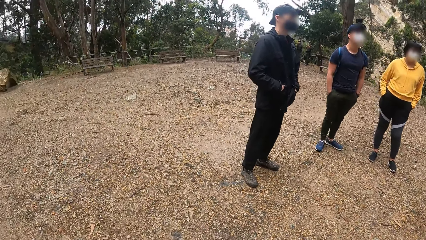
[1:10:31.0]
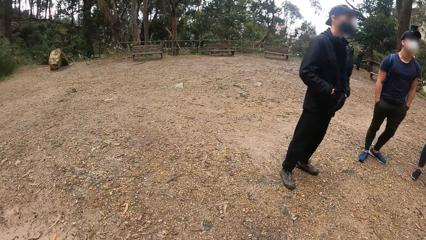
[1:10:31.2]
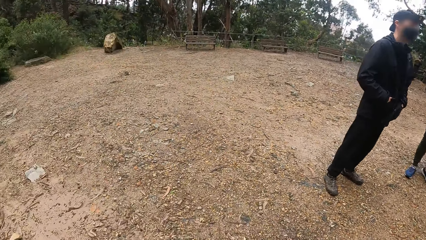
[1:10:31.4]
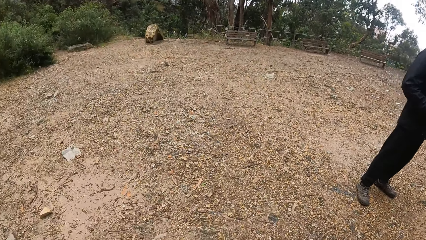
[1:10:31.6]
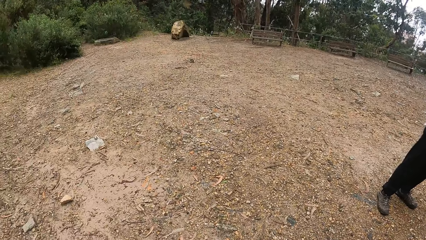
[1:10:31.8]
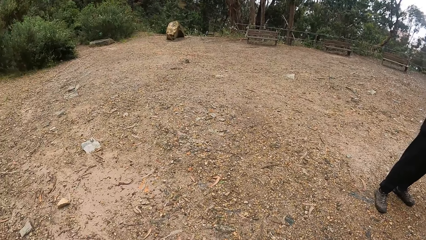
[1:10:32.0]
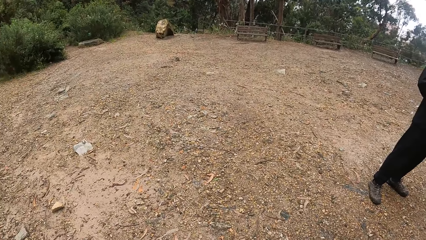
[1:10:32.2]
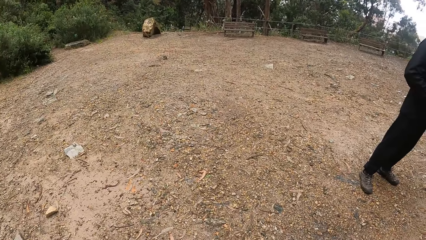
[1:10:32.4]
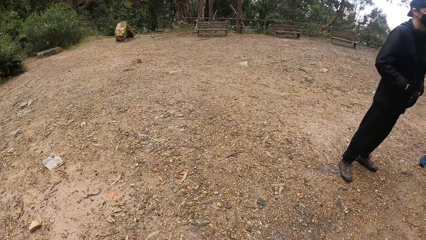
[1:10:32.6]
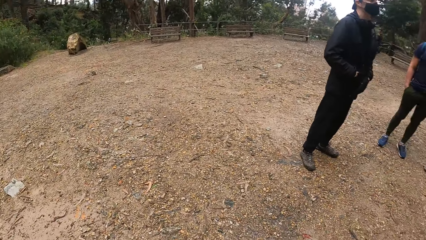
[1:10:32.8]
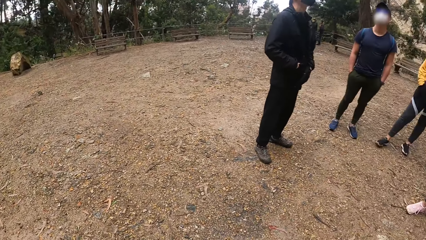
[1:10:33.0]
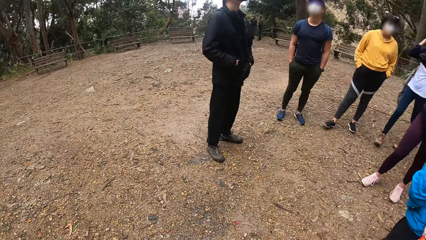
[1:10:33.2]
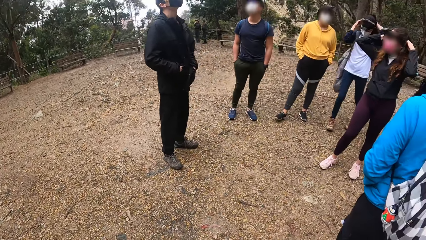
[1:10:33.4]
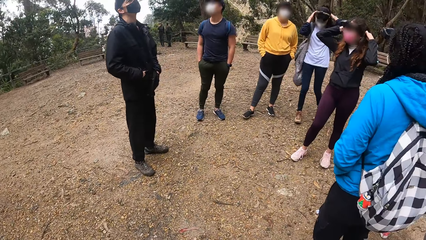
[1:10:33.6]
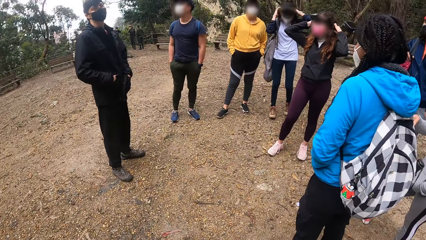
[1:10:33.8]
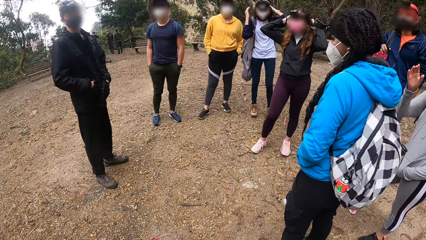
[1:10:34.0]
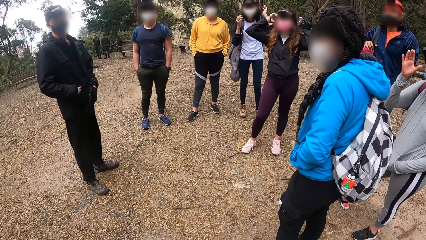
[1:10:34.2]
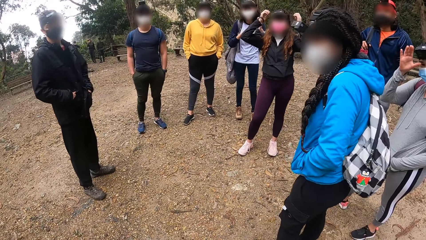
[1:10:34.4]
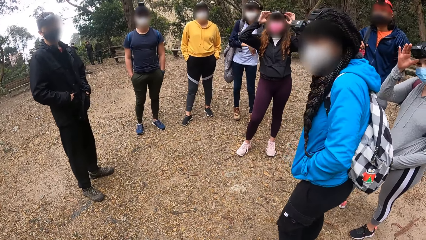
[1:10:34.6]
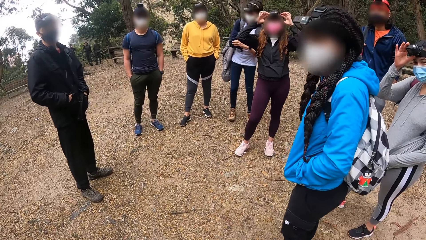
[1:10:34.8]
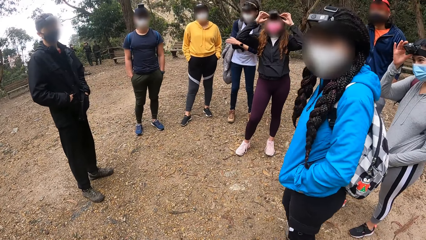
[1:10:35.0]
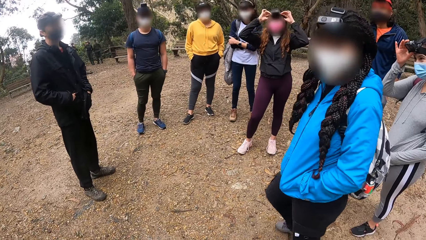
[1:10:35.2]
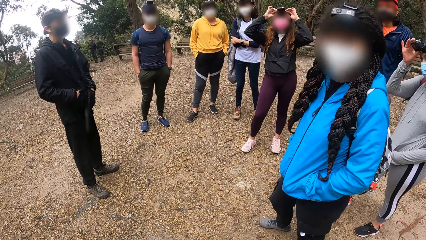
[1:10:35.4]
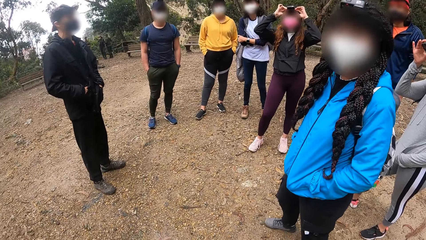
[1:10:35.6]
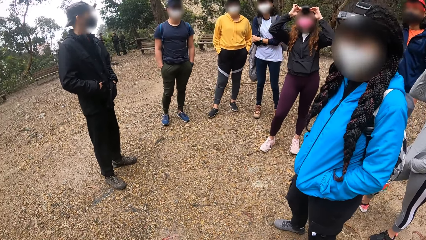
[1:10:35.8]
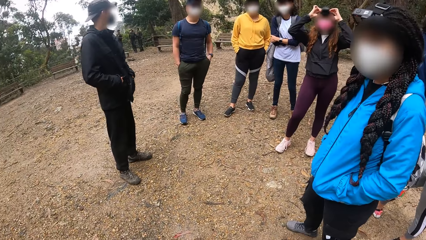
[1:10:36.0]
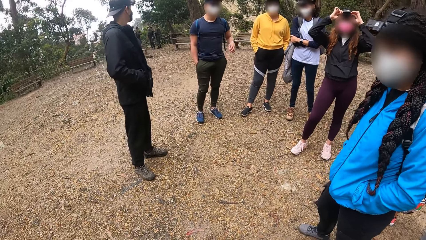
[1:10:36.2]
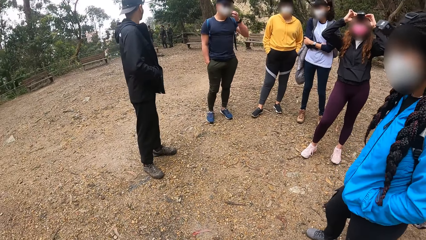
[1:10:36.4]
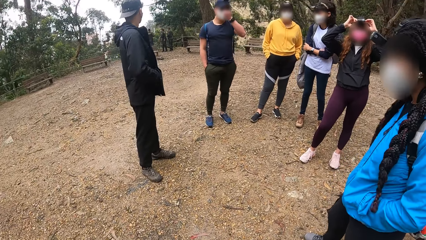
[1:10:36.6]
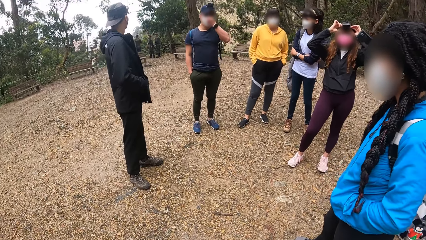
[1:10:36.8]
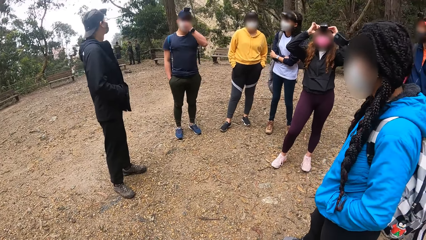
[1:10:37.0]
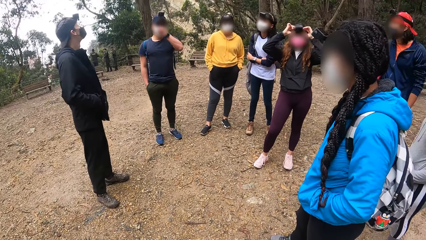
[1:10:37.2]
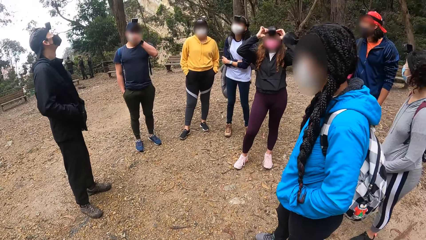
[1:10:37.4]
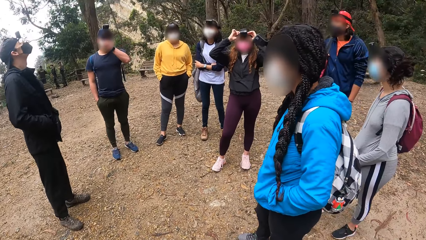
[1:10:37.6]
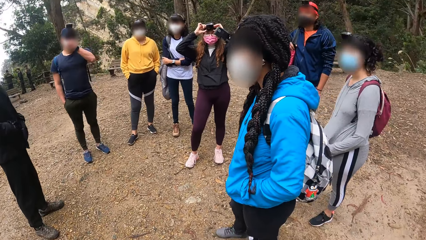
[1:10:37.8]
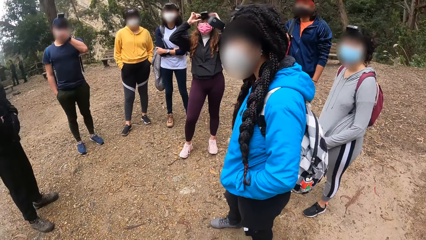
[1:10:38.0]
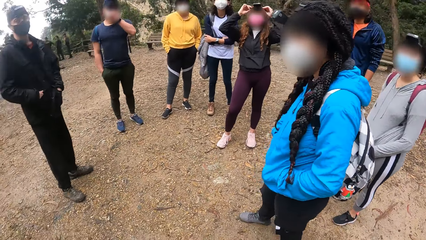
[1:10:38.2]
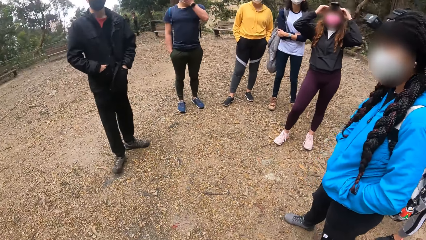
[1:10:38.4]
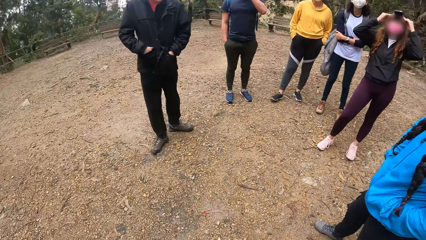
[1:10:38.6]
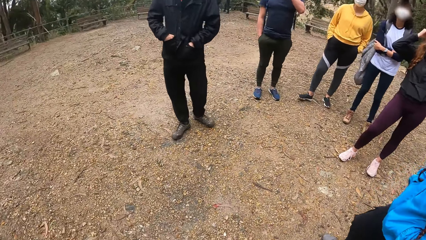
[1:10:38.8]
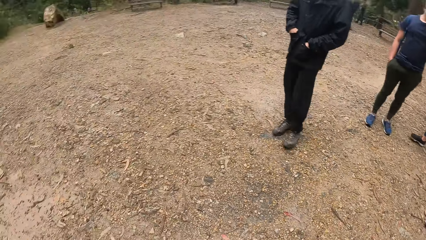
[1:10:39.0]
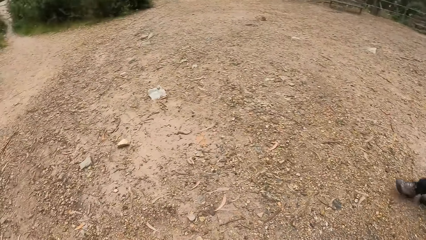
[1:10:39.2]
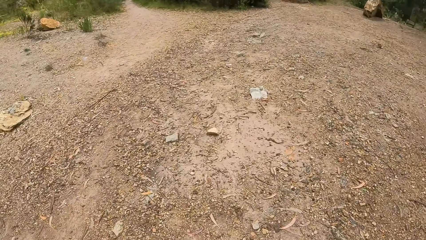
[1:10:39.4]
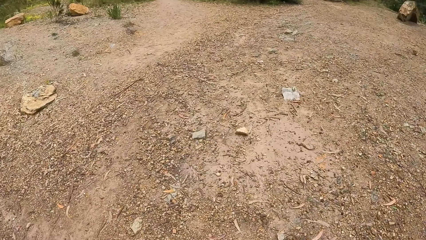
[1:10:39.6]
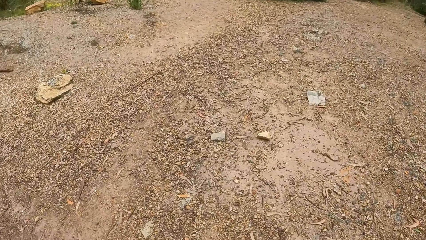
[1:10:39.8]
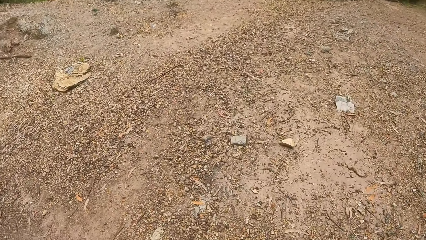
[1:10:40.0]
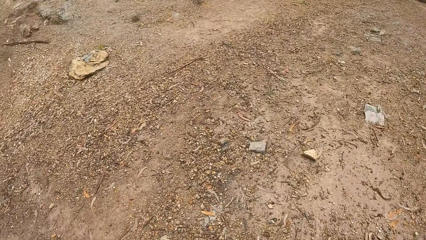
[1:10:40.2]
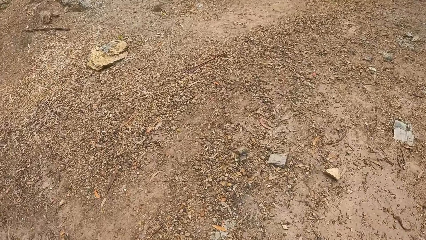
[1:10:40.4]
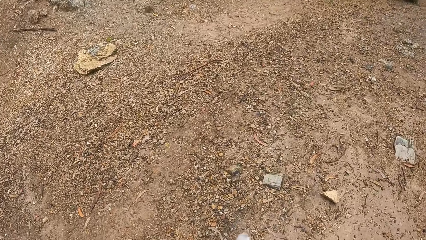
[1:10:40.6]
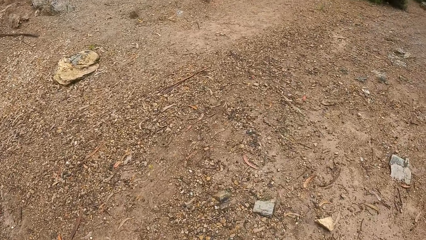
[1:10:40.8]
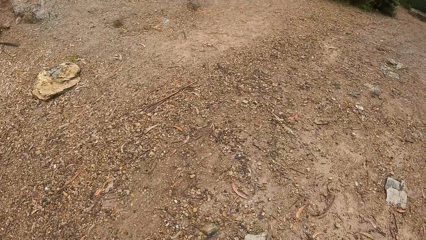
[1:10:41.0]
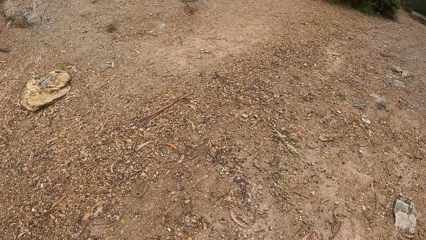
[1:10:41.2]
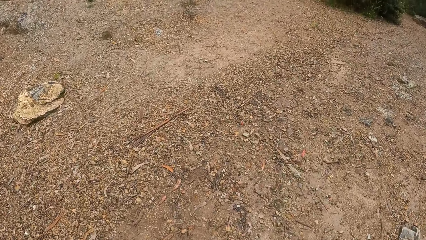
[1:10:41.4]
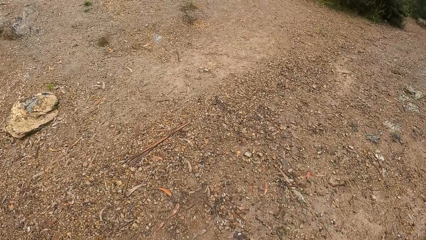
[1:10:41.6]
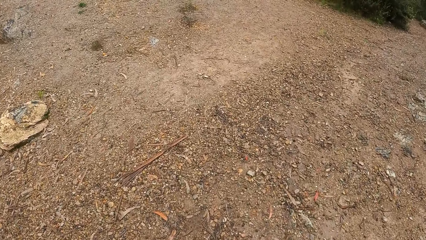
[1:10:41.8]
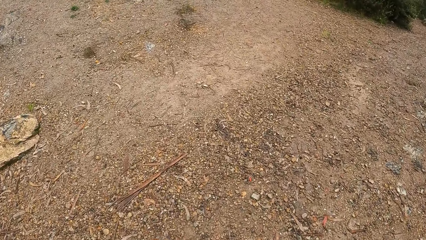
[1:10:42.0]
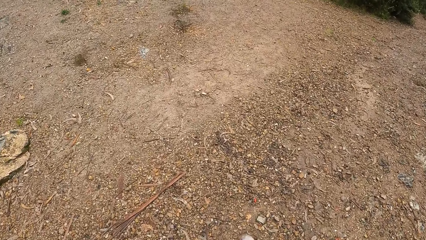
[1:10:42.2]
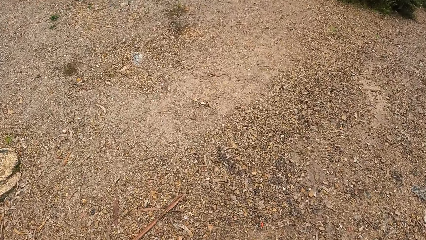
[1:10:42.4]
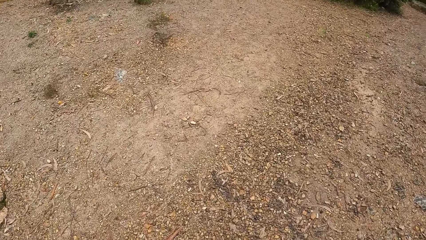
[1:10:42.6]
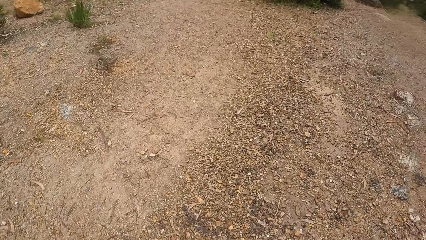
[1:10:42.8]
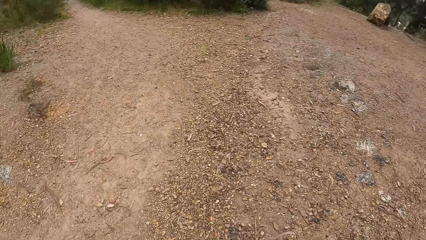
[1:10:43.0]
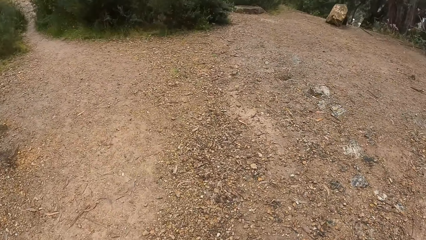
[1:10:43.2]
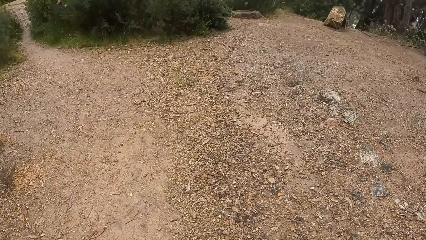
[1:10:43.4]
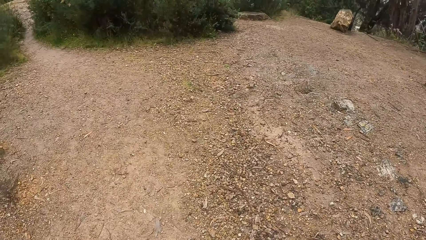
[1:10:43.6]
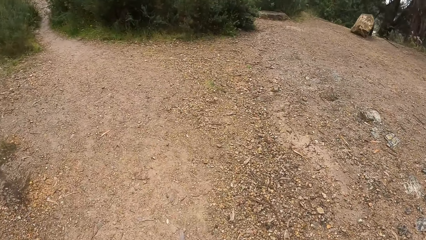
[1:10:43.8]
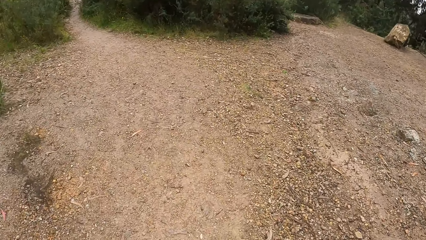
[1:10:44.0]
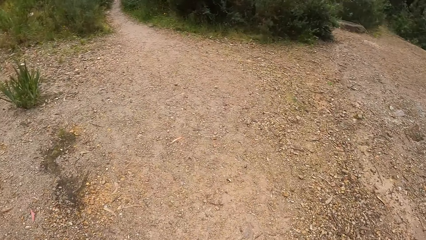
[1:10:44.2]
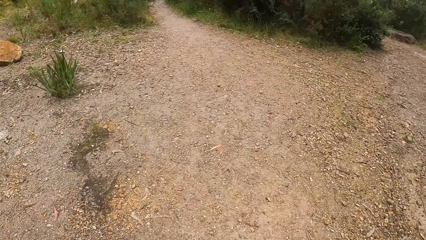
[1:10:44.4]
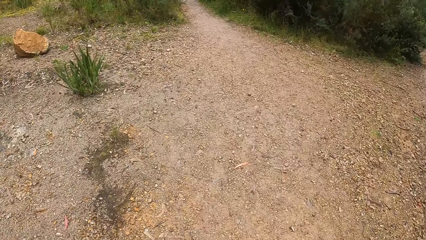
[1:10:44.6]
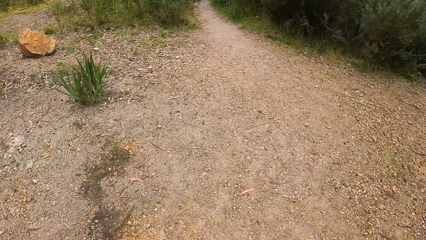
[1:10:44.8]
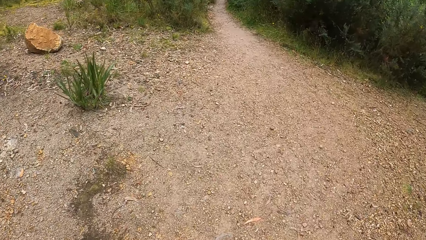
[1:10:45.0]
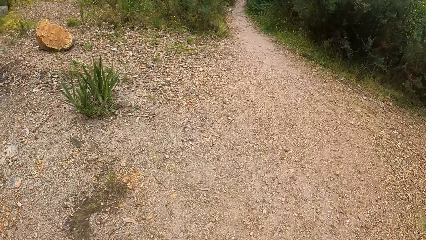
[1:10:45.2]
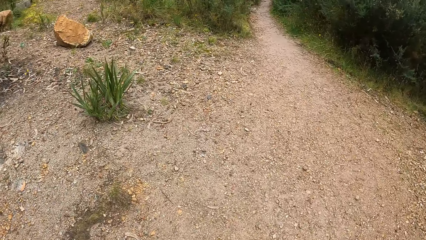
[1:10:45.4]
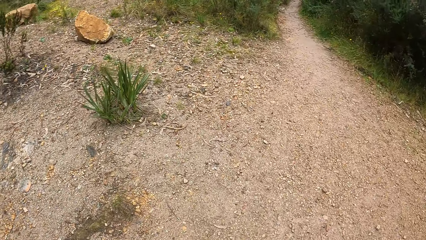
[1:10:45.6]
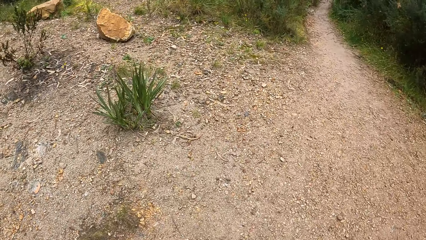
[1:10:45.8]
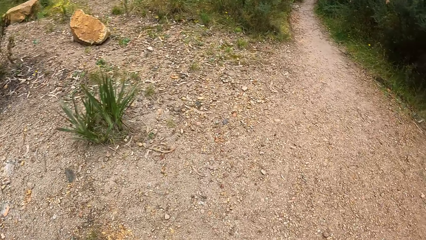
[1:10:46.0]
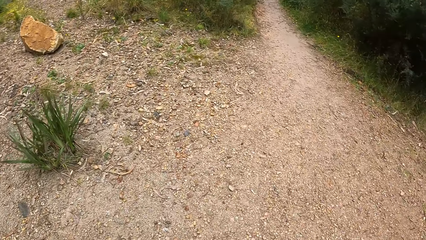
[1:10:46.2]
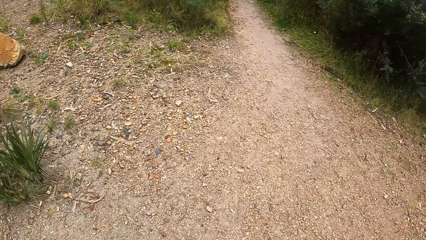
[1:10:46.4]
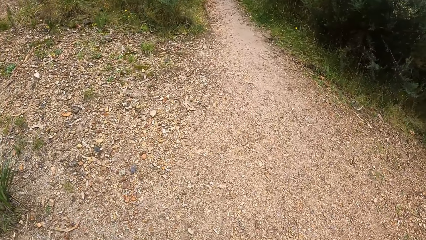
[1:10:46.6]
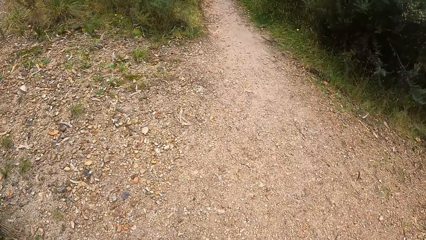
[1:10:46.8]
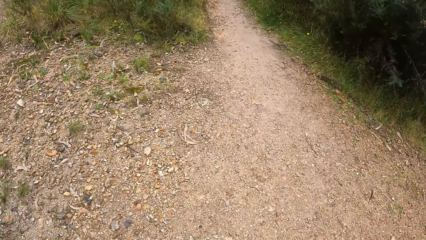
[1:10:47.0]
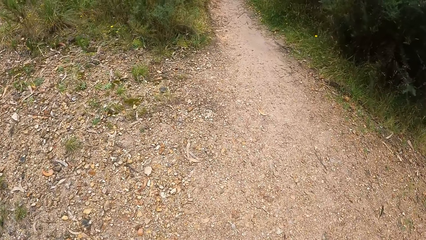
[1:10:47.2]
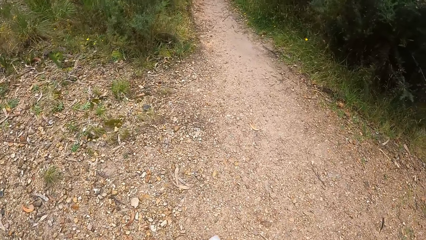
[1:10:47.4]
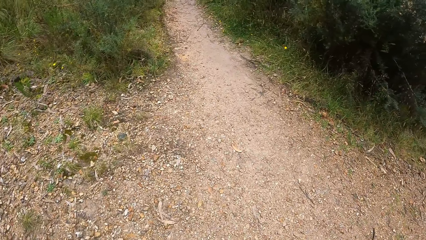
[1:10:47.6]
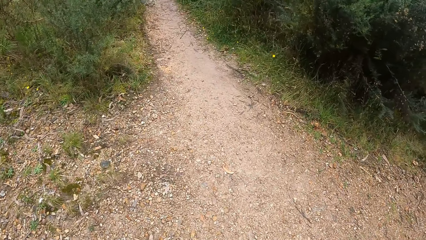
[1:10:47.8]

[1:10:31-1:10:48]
The camera wearer looks around the compound. They look at a man. They look at a woman. They walk up a hill.
